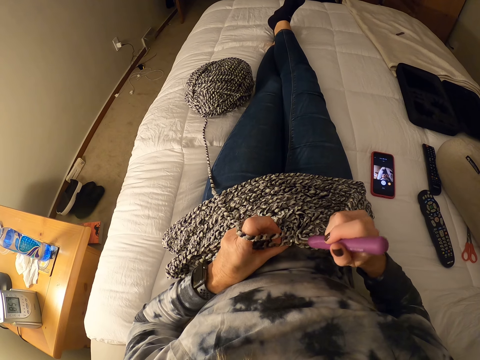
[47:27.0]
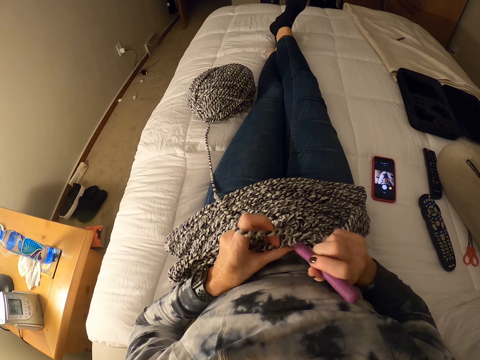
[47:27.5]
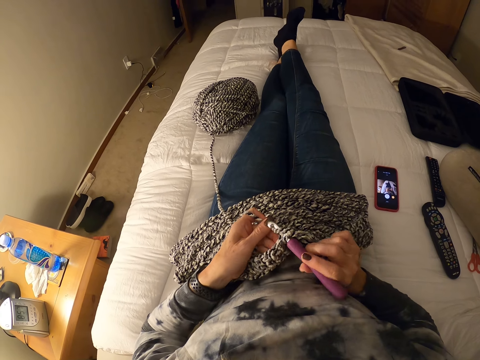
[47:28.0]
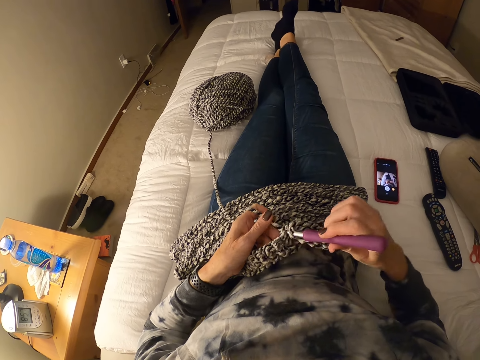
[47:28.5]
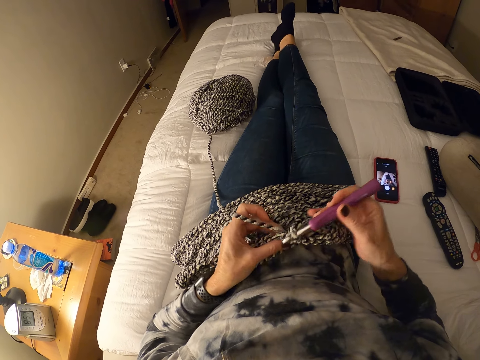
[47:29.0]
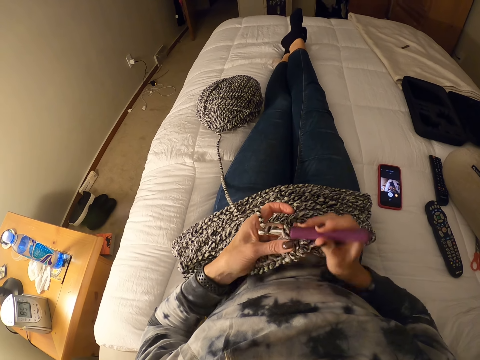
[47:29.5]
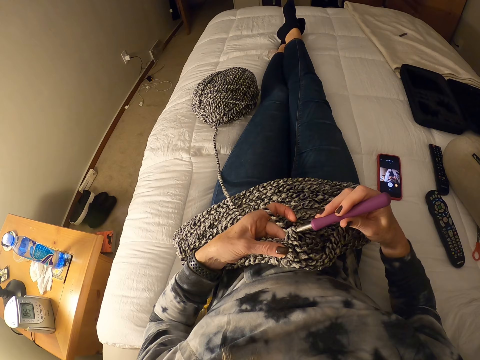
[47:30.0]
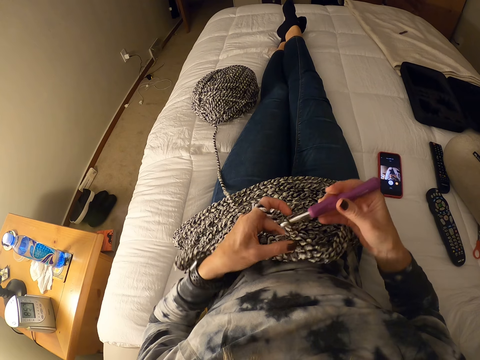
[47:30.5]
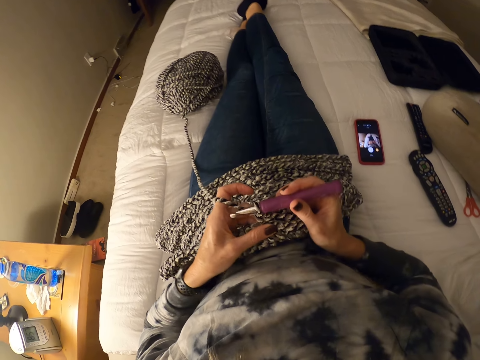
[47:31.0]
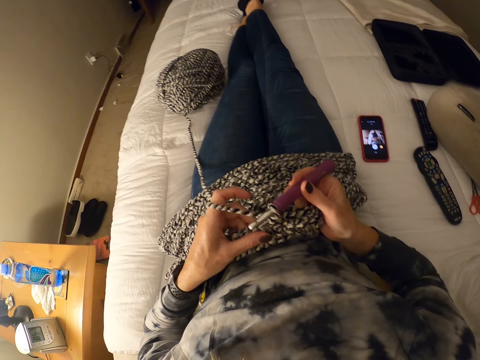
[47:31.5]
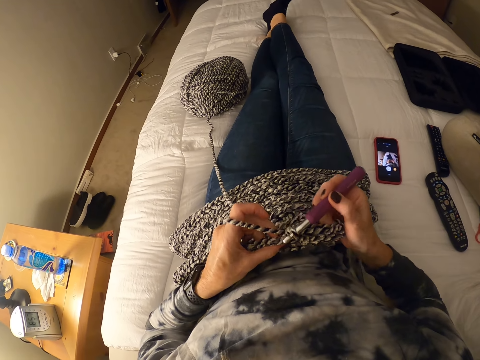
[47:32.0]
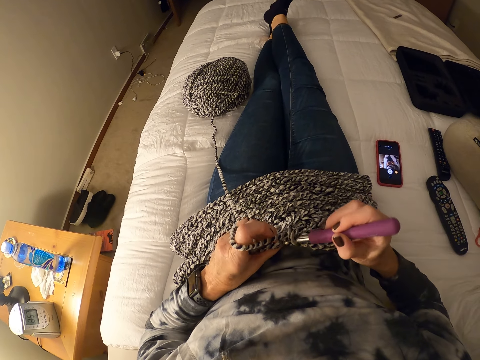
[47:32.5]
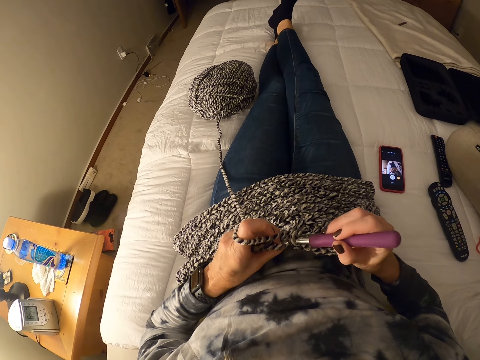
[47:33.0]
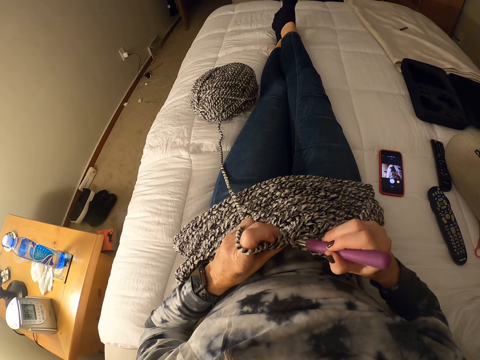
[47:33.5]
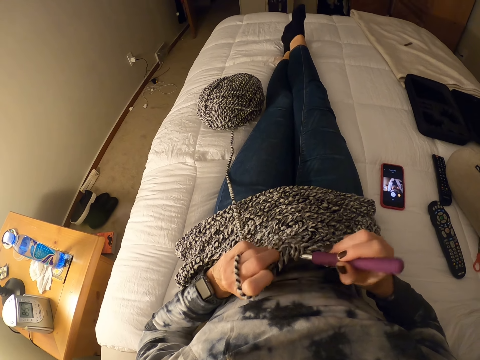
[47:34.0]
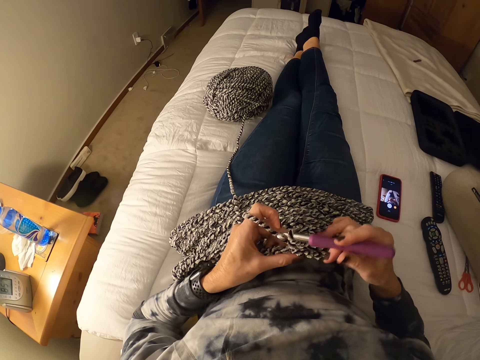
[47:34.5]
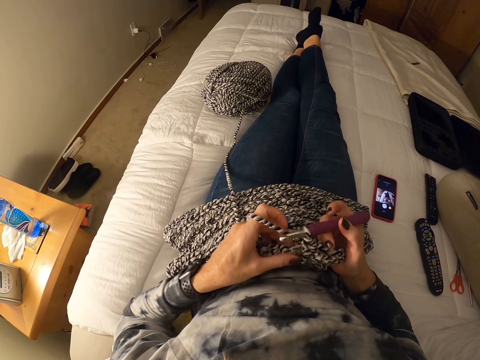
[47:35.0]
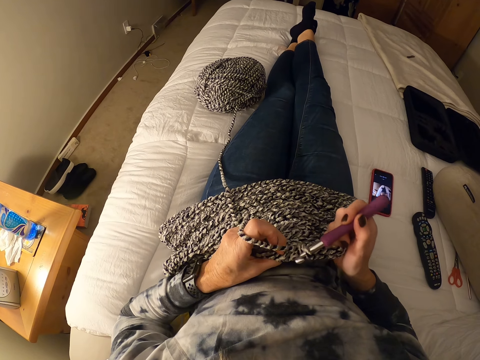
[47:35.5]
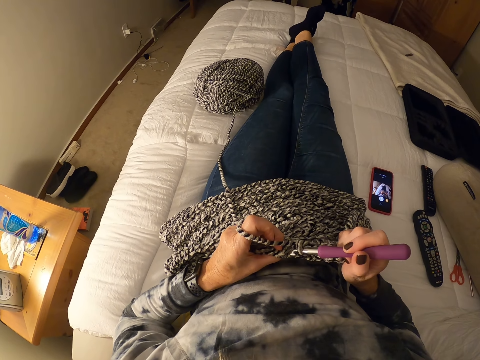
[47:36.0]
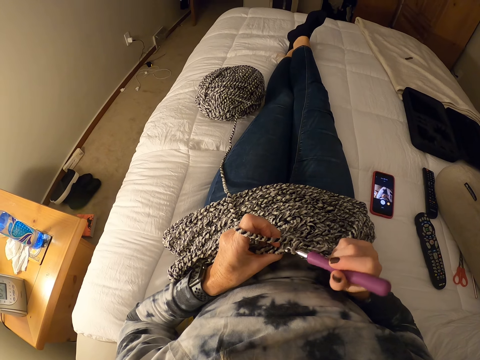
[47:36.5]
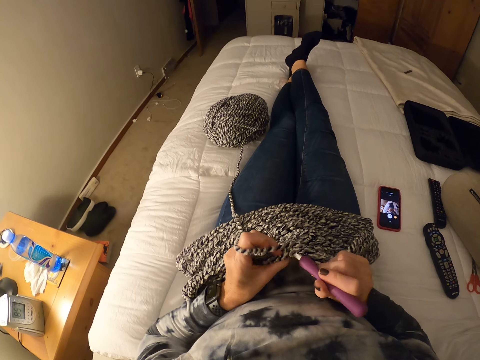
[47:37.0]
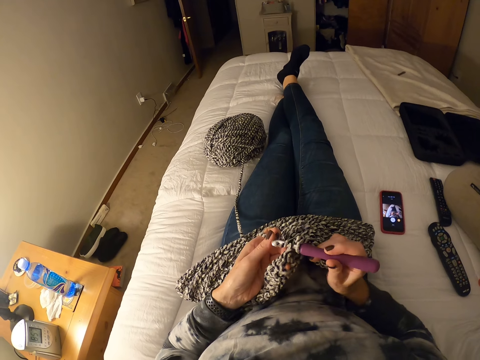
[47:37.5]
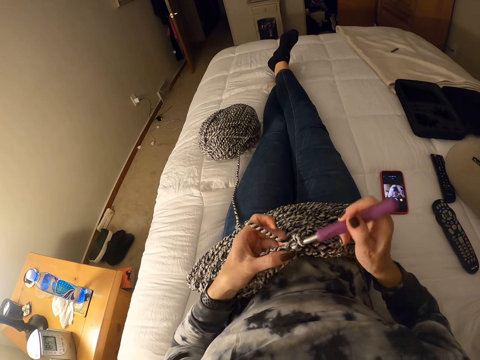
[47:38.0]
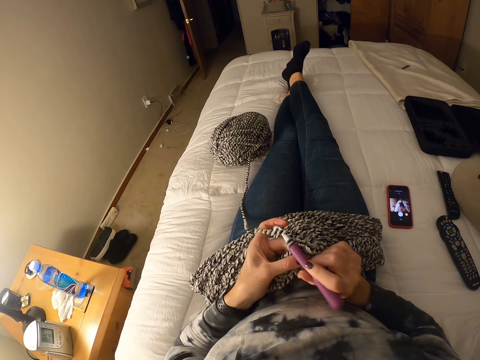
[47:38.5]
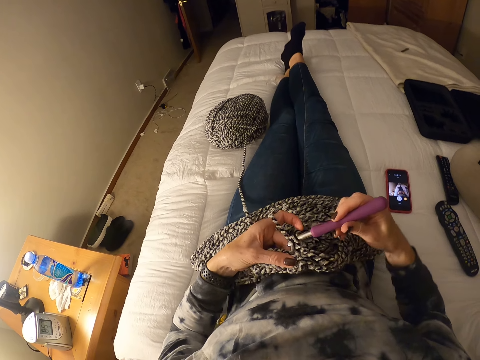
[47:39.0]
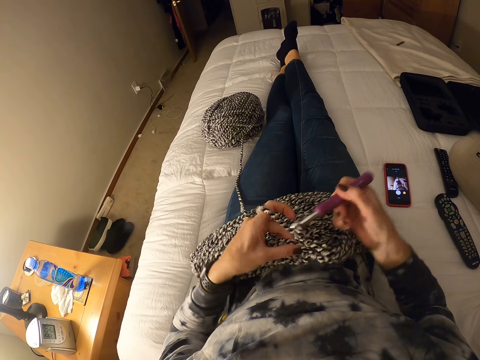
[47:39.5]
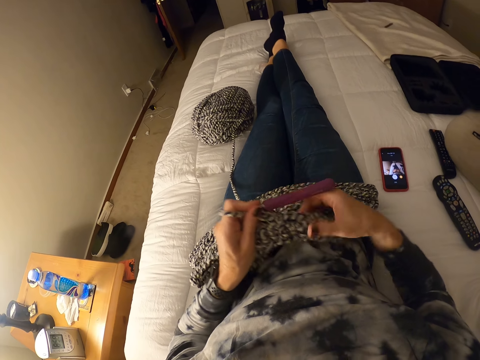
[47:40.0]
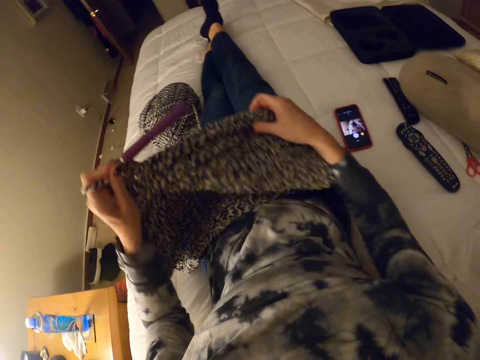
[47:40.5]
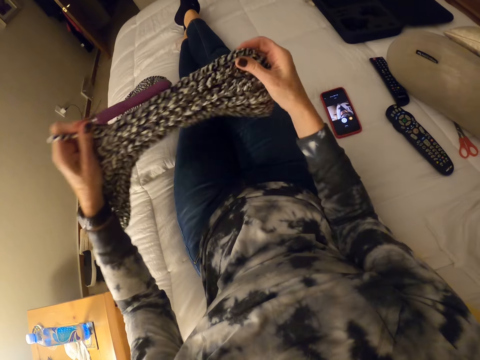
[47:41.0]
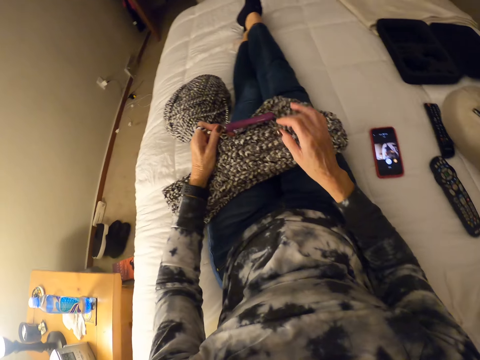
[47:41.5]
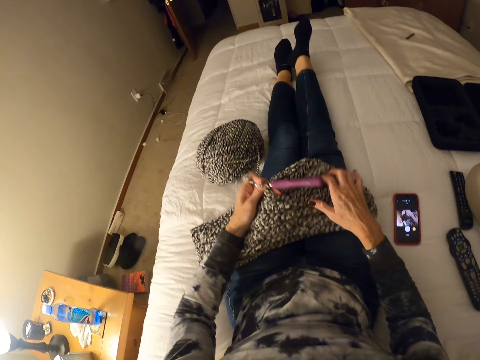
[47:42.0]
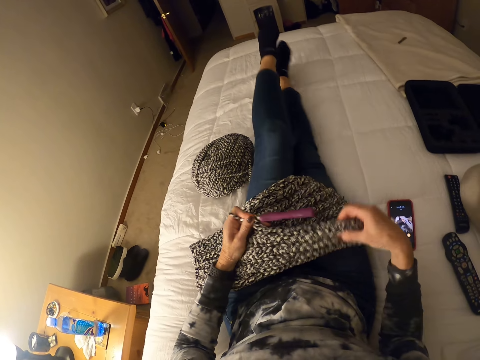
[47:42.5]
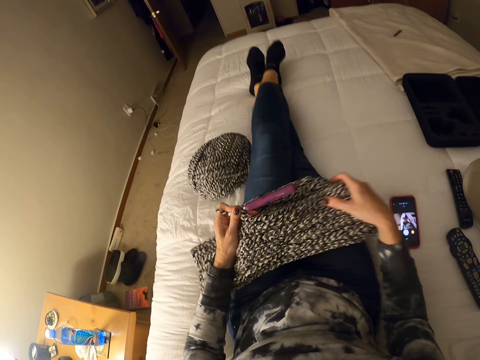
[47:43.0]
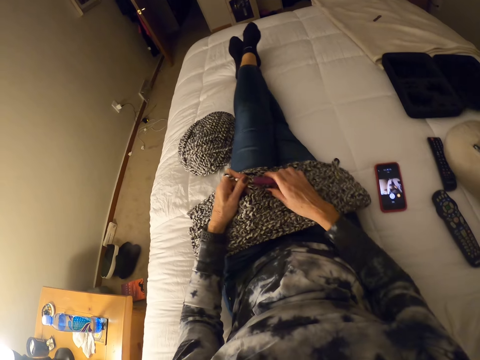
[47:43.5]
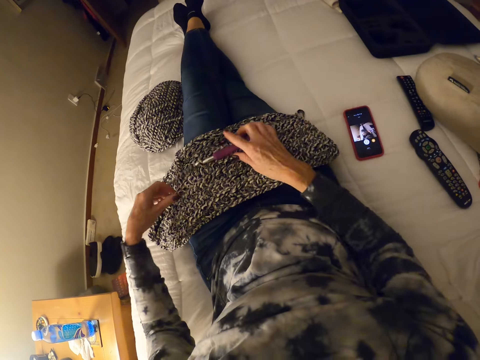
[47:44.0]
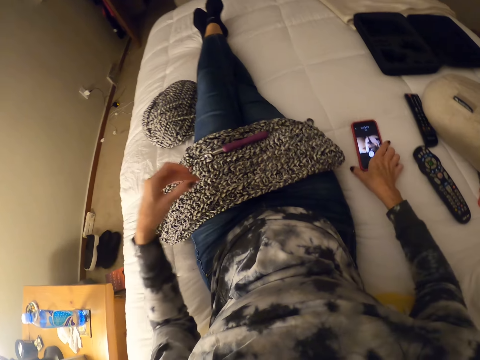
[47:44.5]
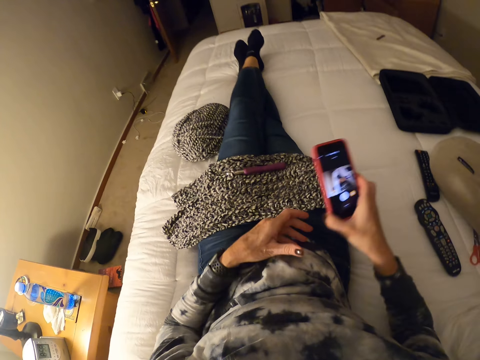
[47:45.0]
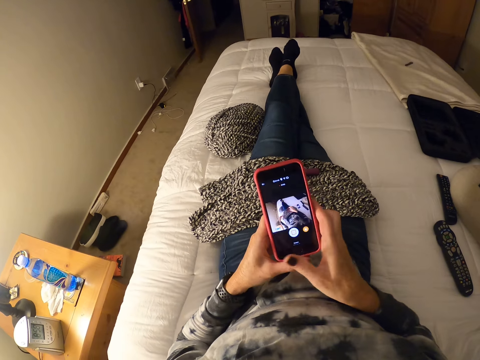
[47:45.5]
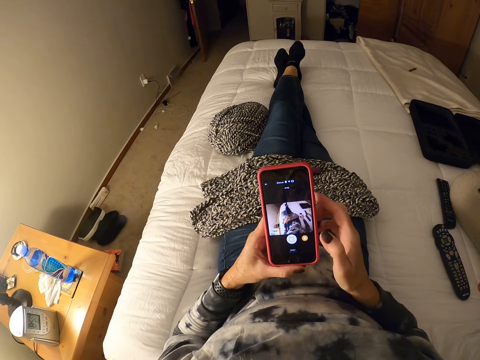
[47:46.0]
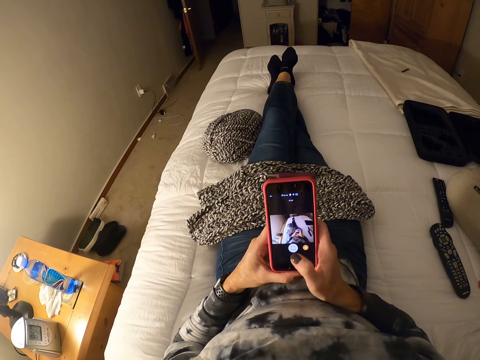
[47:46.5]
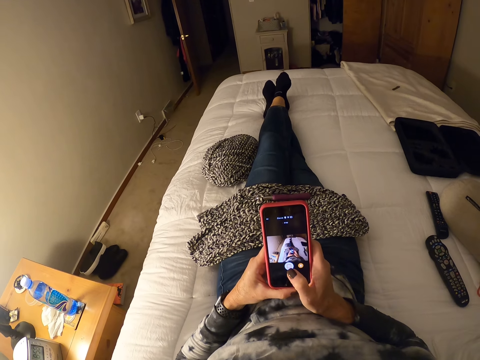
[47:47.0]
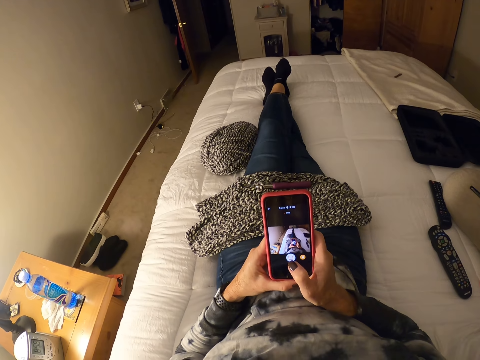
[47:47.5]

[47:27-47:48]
The camera wearer knits the fabric. She drops the crochet on her lap. She lifts up the fabric. She picks up the phone from the bed. She operates the phone with her left hand. She checks the phone.
